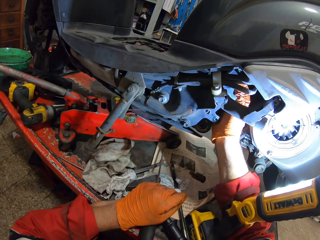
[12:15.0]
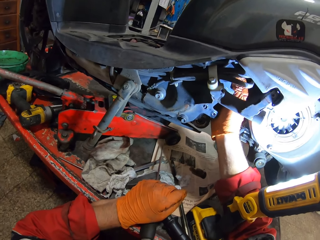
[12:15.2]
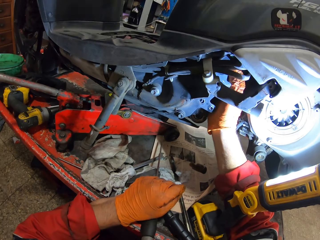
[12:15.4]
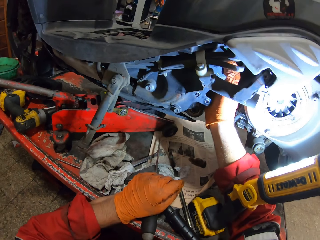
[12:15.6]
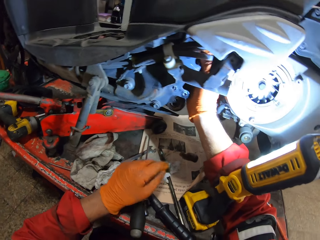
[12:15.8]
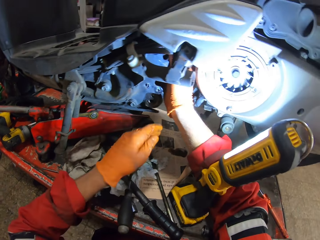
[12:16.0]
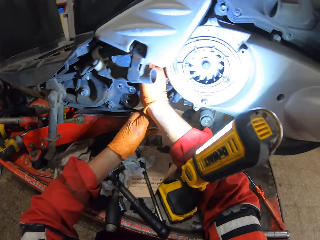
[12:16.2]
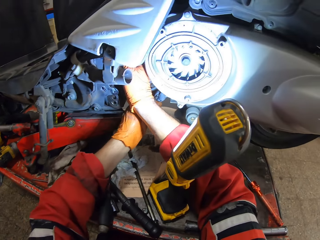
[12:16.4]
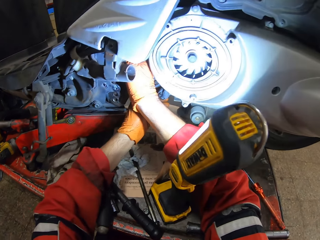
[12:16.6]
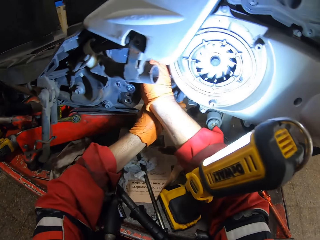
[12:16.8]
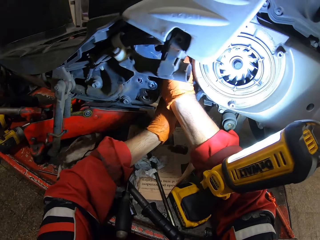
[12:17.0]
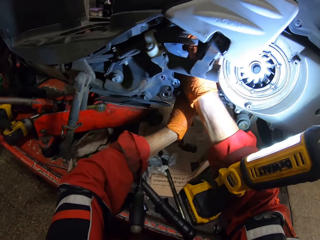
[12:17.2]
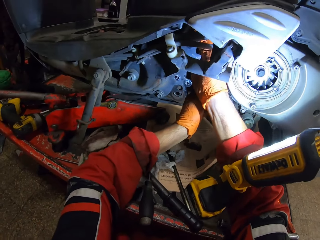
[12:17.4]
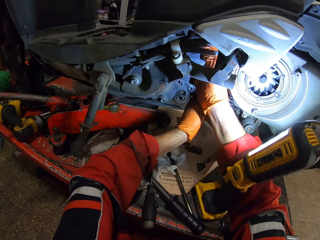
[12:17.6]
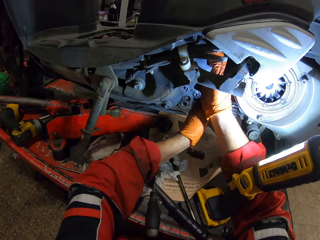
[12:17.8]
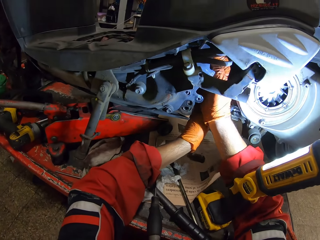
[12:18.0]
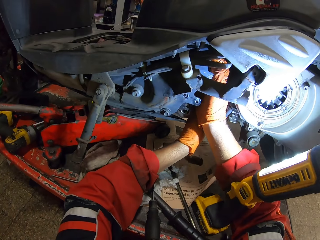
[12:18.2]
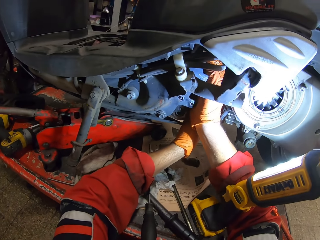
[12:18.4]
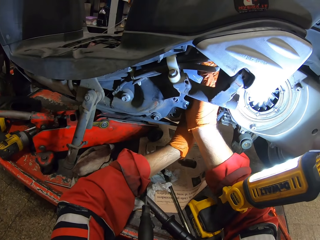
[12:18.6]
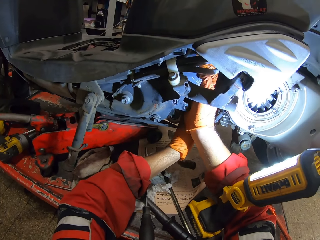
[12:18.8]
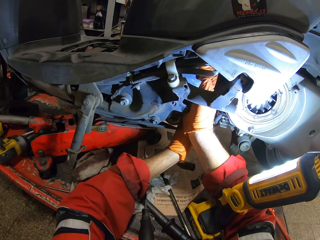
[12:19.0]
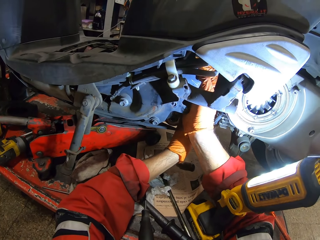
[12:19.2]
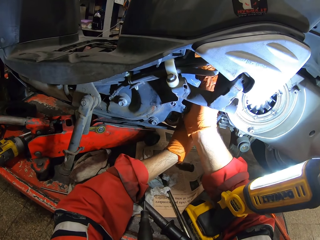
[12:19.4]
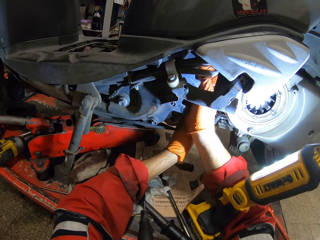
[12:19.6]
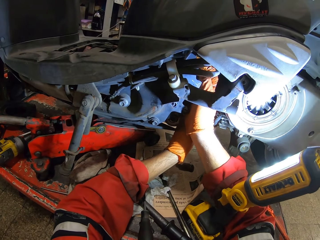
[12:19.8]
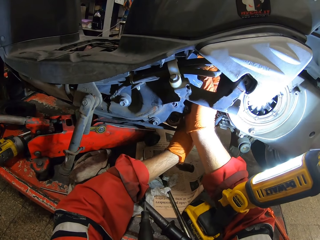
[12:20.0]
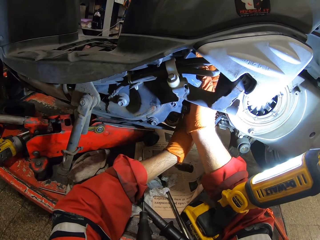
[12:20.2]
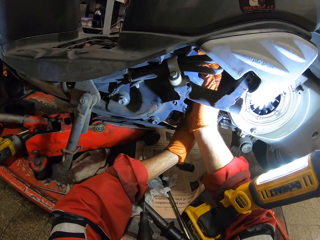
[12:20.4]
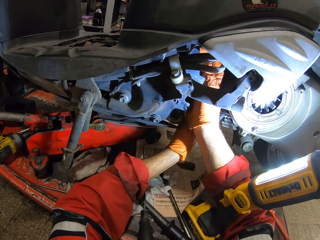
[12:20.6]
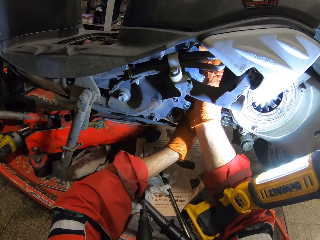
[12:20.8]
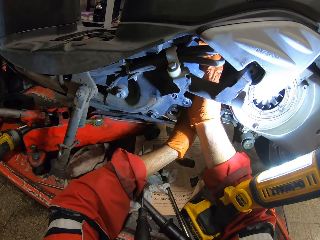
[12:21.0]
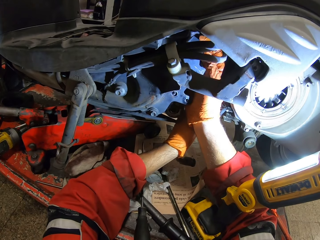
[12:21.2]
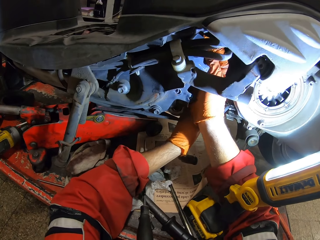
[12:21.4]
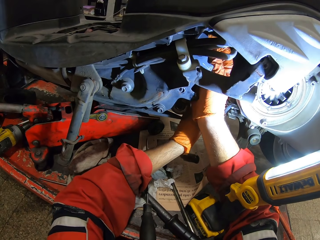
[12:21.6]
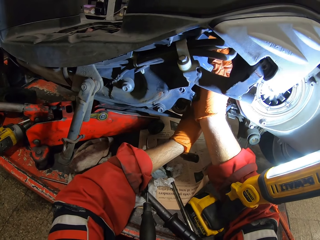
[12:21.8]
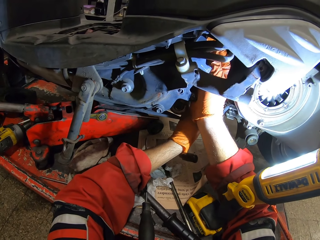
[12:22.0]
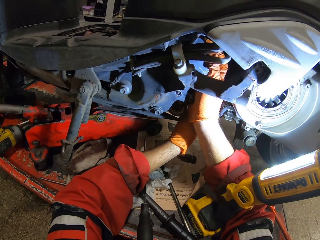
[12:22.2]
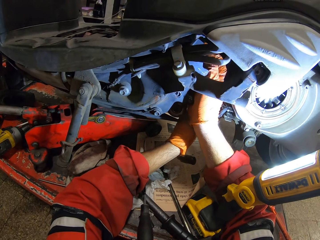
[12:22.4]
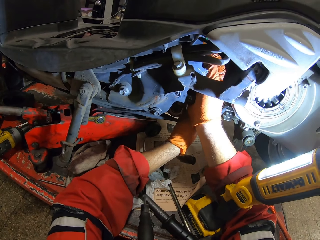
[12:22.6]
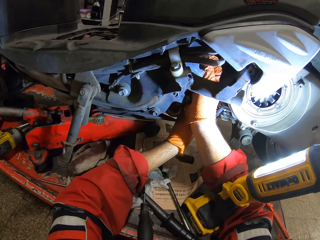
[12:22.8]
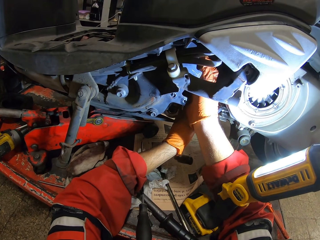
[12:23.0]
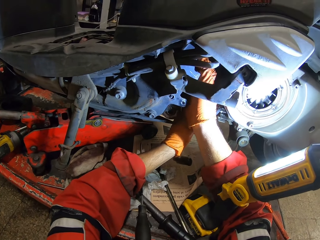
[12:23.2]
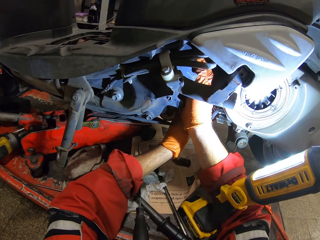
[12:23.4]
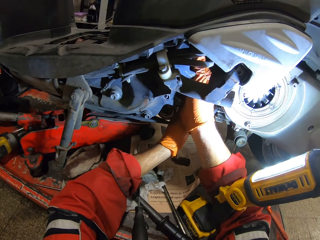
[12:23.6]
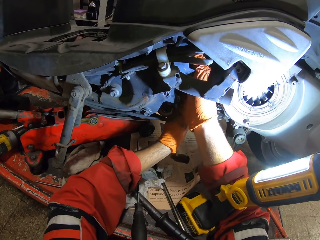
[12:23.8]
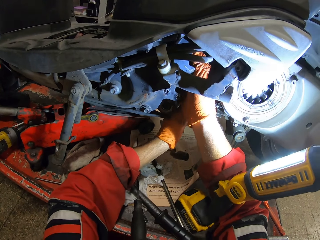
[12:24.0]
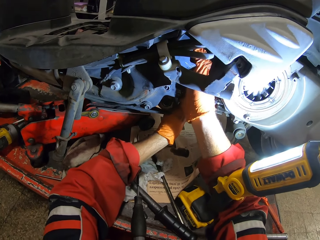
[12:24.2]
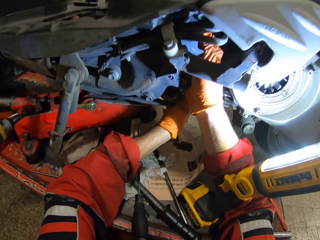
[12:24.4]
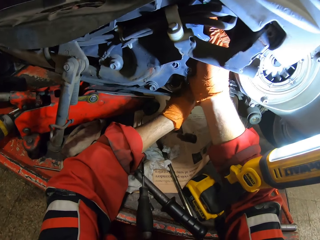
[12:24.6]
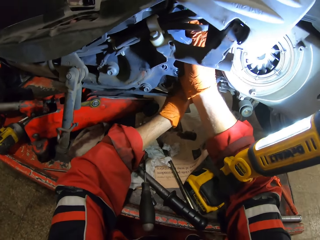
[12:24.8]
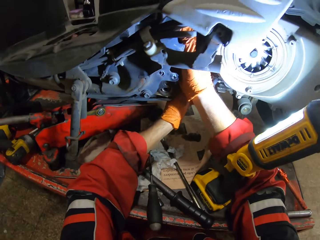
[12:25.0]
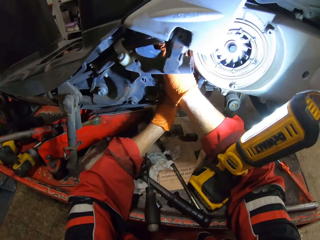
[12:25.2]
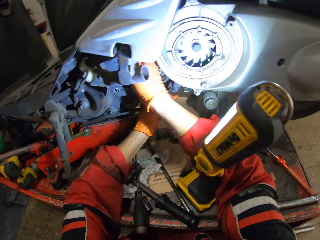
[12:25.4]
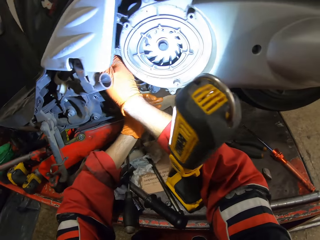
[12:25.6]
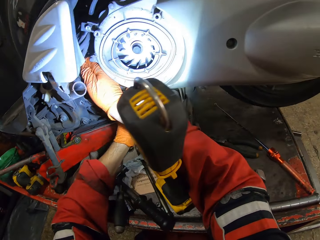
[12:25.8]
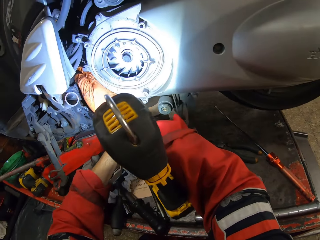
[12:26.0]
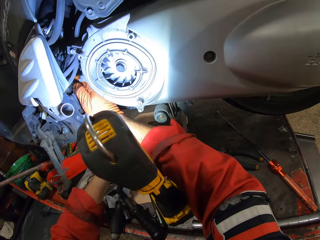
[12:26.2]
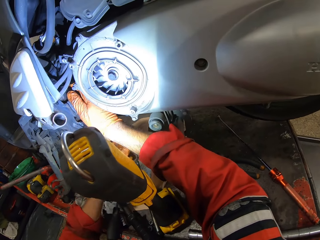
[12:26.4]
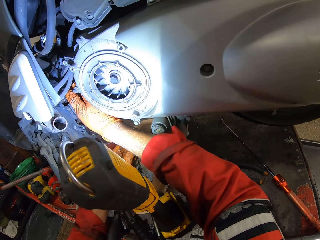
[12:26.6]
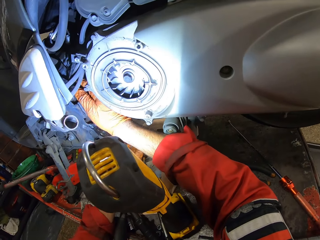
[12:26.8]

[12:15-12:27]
The camera wearer adjusts a part of the motorcycle with his left hand. He puts his left hand on the engine.

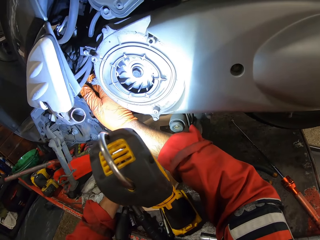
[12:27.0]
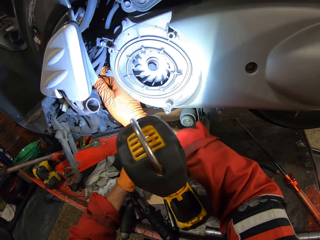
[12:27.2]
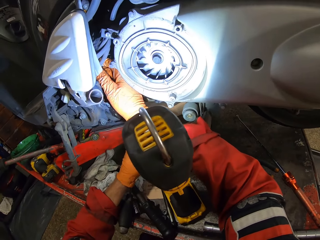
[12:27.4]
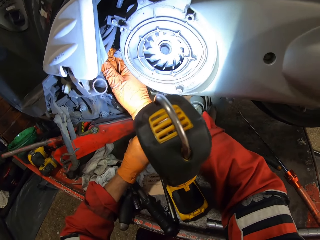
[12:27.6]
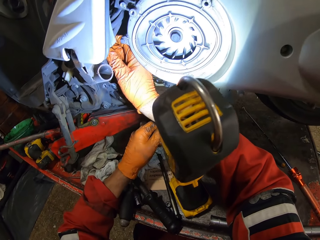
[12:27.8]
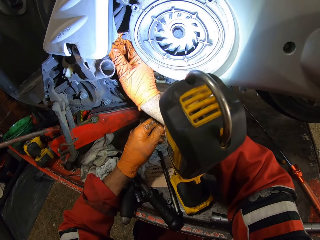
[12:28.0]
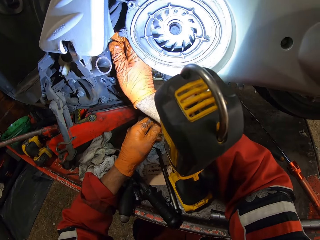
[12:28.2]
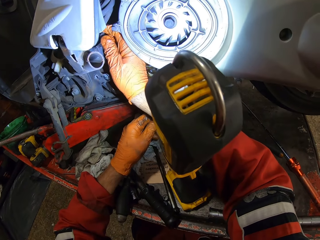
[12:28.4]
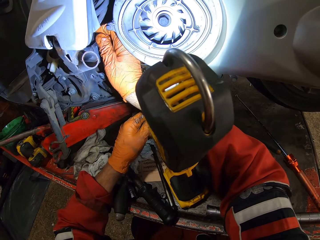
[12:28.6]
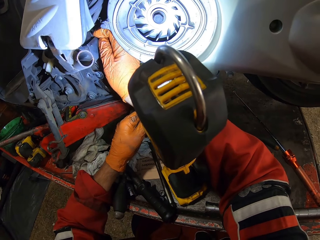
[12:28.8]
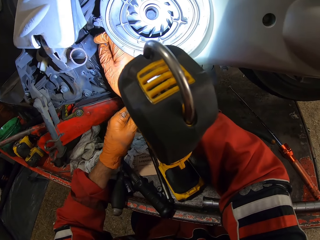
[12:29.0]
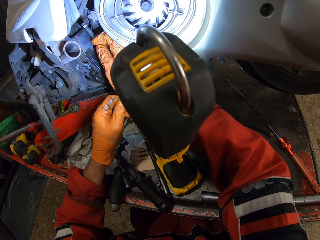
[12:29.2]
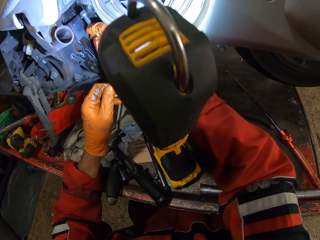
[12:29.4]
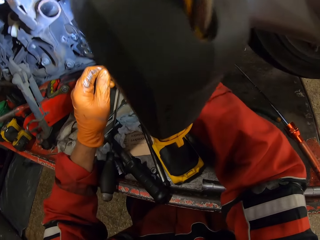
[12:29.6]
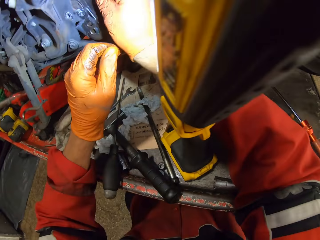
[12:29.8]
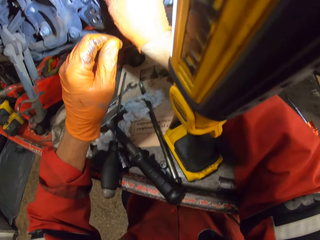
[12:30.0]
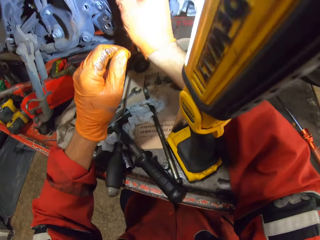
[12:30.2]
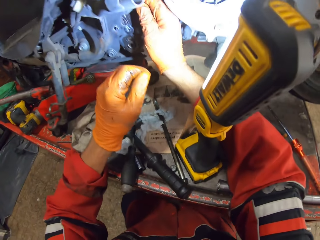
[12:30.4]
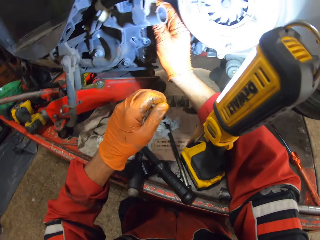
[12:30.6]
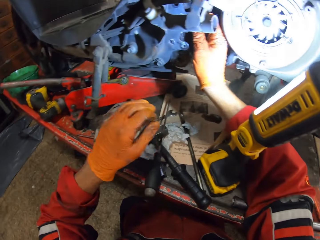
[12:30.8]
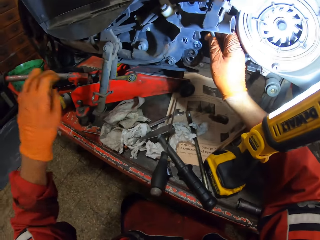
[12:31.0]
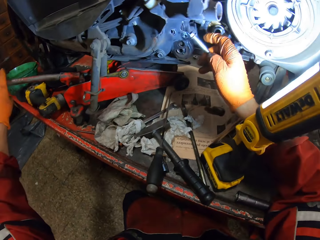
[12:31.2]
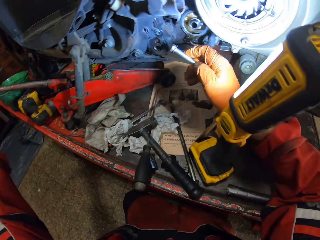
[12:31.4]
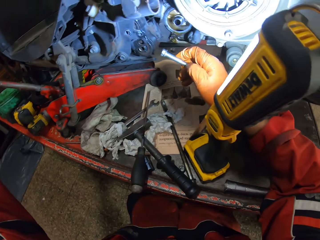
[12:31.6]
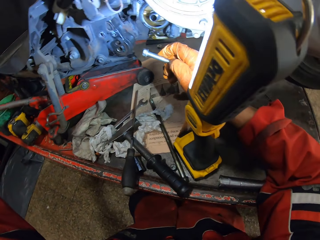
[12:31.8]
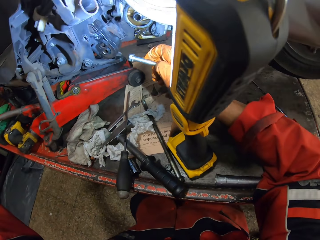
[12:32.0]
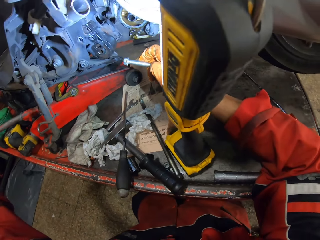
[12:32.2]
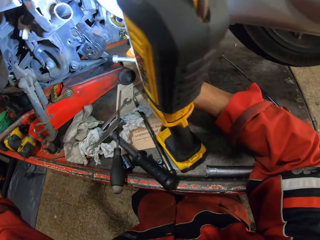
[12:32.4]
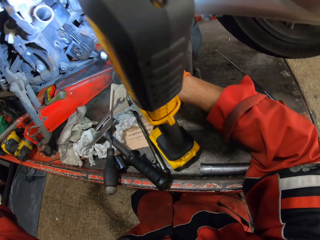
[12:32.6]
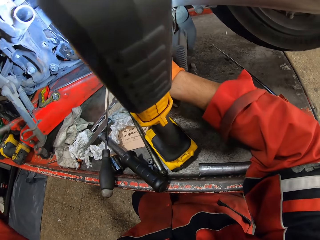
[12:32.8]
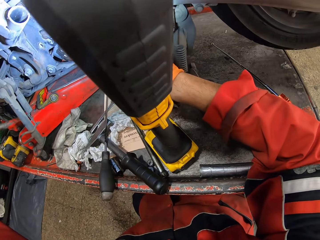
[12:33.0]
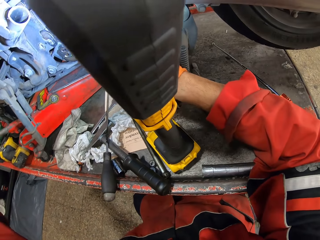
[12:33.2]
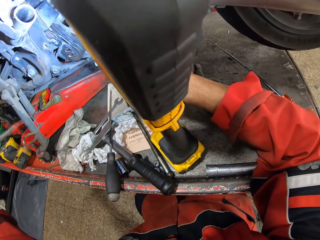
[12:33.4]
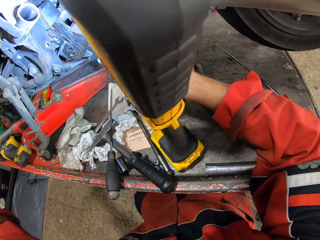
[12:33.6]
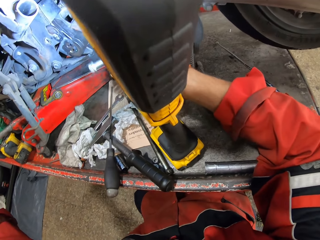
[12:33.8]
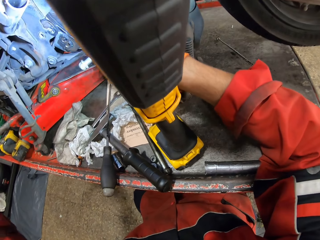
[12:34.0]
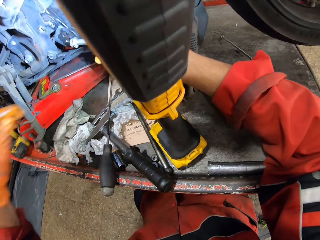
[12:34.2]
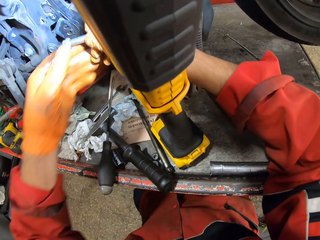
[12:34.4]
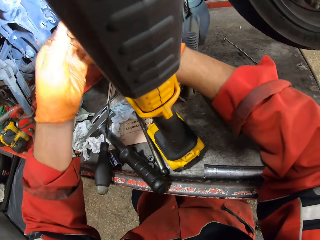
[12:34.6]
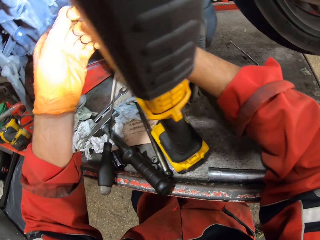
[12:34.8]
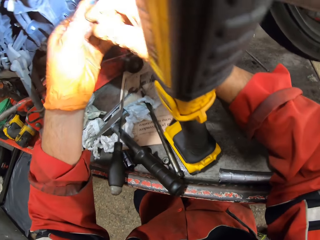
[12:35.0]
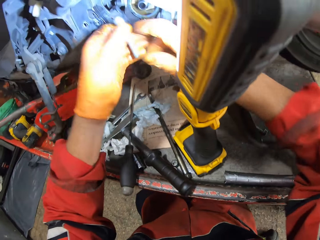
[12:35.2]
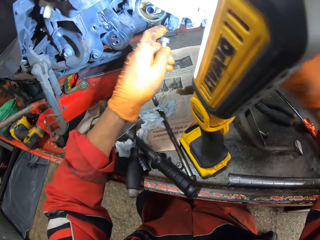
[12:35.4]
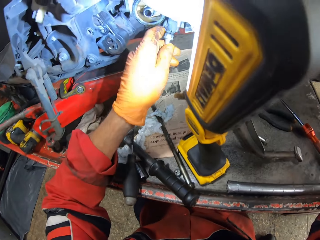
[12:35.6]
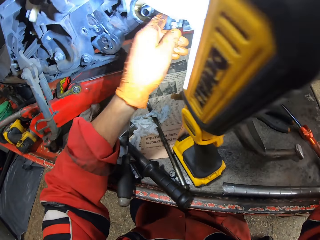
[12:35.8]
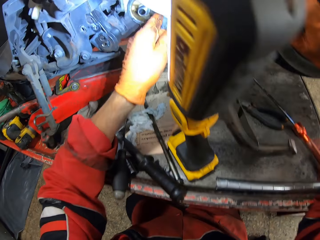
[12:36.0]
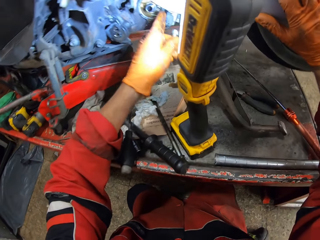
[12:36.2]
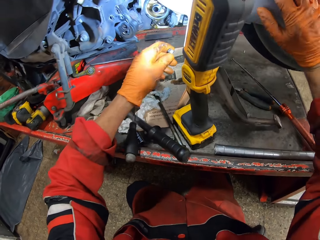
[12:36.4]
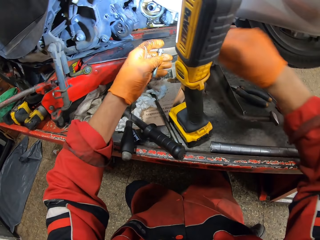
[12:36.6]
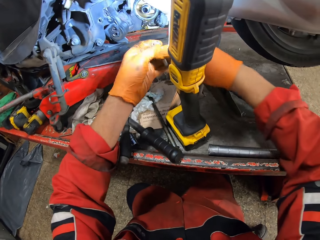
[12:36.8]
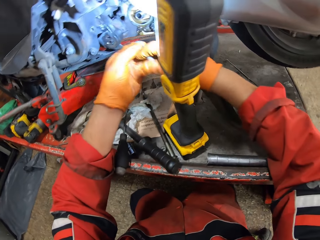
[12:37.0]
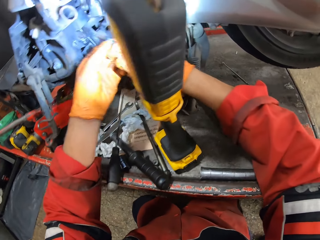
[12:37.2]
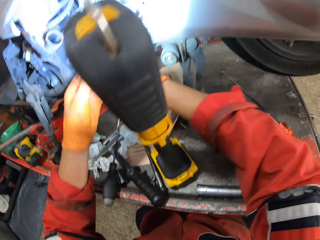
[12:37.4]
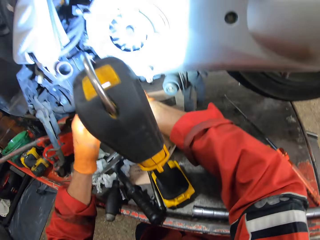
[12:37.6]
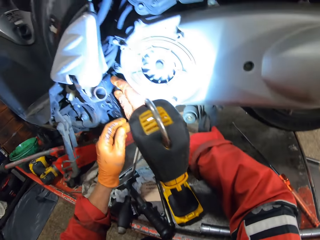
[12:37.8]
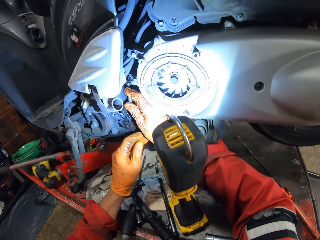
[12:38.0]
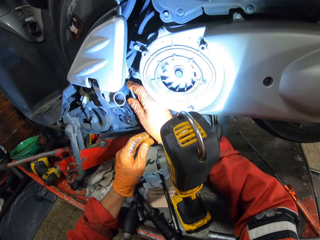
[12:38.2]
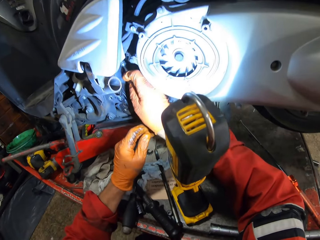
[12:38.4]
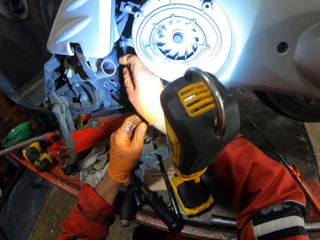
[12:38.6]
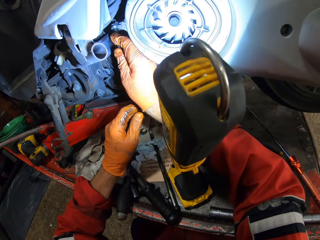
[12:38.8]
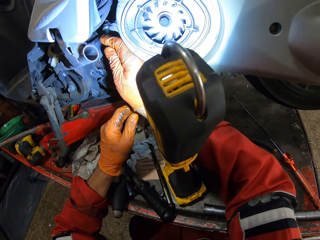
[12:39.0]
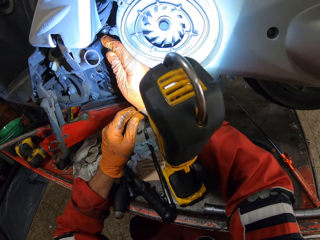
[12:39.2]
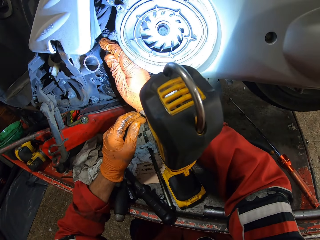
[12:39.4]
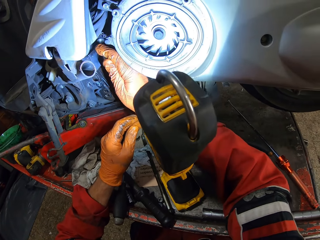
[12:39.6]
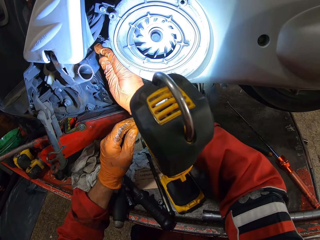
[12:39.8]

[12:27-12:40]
The camera wearer holds the screw or bolt with his right hand. He moves a gear handle with his right hand. He holds the bolt with his hands. He passes the screw to his left hand. He holds the bolt with his left hand. He holds the screw with his right hand. He fixes the bolts with the right hand.
